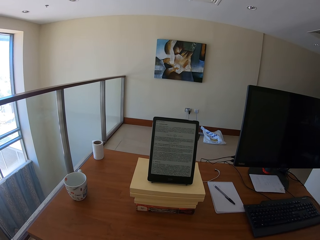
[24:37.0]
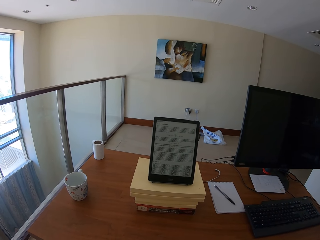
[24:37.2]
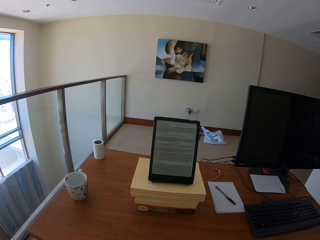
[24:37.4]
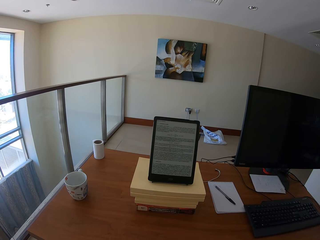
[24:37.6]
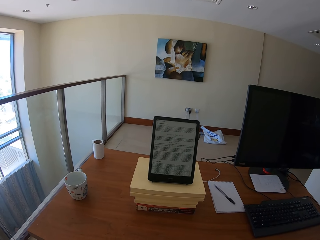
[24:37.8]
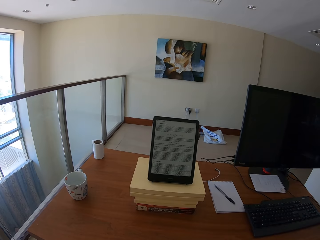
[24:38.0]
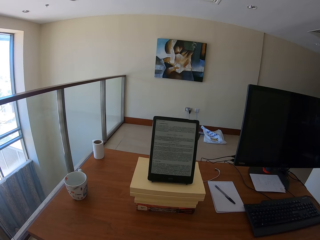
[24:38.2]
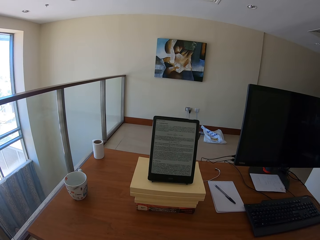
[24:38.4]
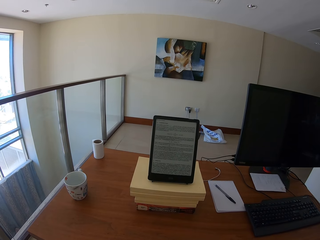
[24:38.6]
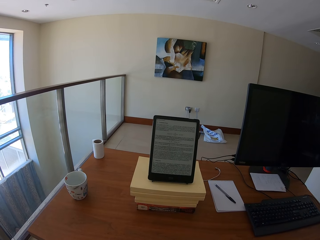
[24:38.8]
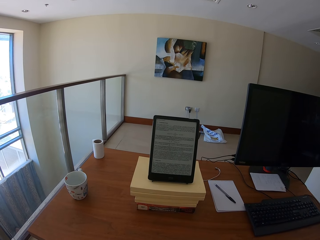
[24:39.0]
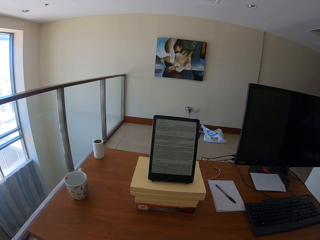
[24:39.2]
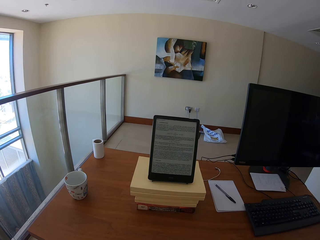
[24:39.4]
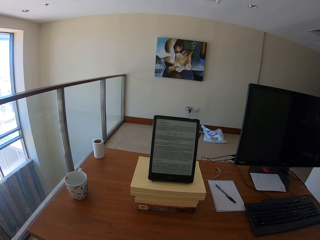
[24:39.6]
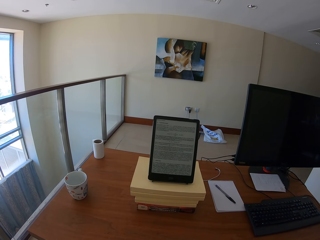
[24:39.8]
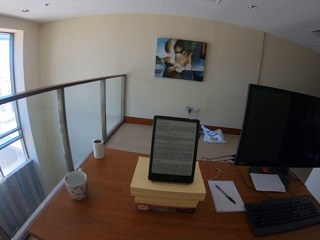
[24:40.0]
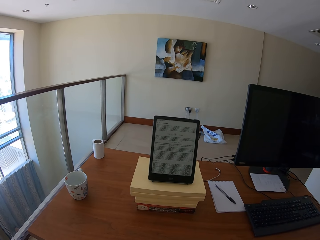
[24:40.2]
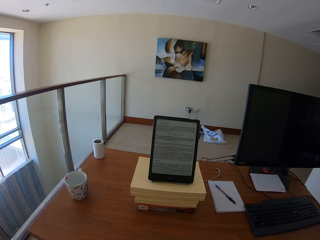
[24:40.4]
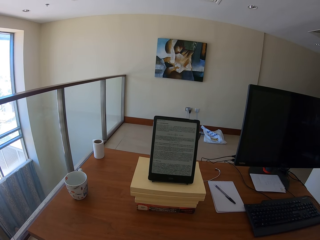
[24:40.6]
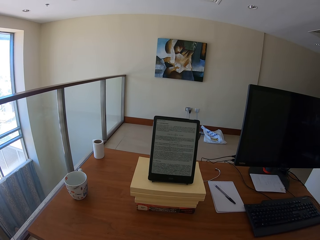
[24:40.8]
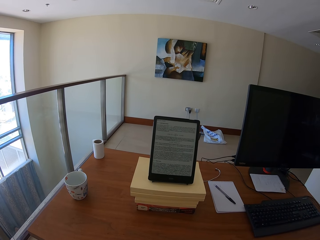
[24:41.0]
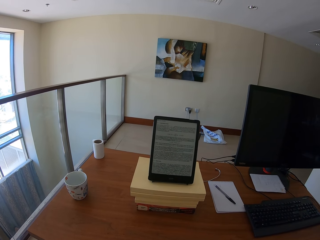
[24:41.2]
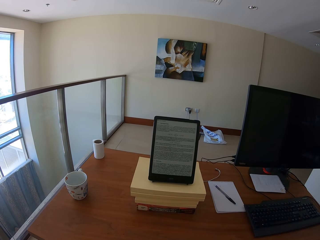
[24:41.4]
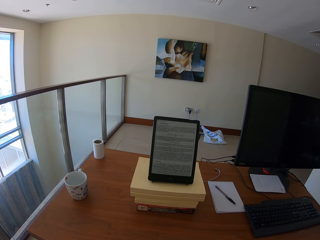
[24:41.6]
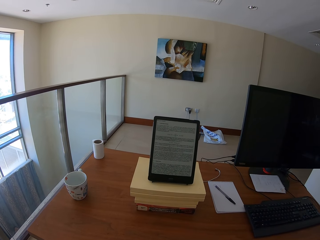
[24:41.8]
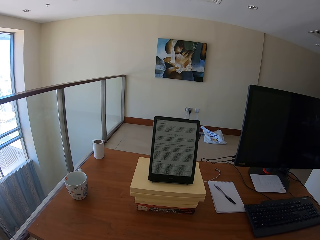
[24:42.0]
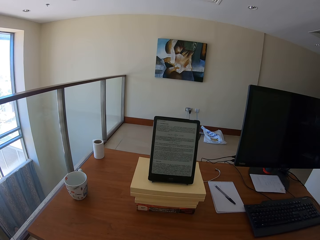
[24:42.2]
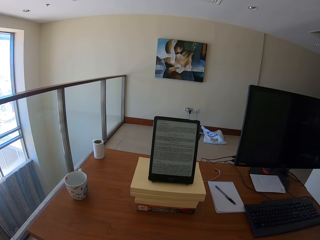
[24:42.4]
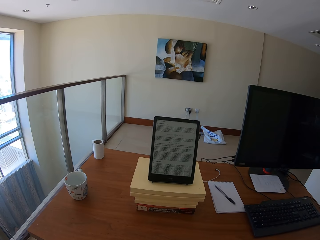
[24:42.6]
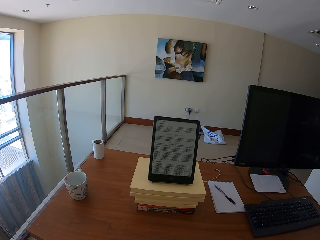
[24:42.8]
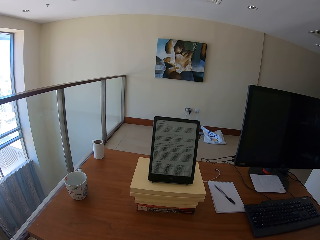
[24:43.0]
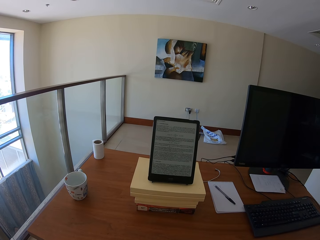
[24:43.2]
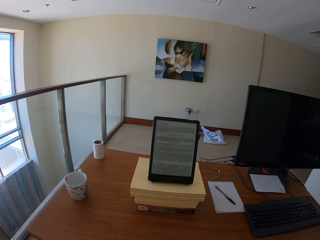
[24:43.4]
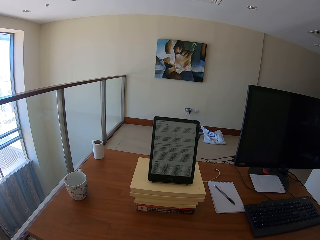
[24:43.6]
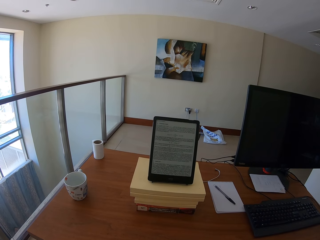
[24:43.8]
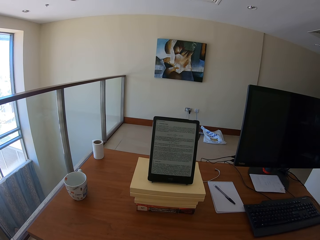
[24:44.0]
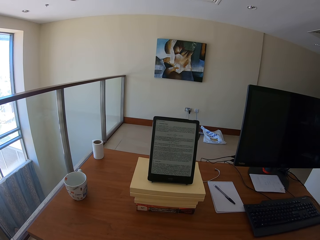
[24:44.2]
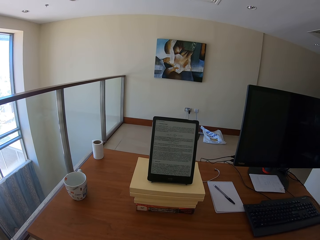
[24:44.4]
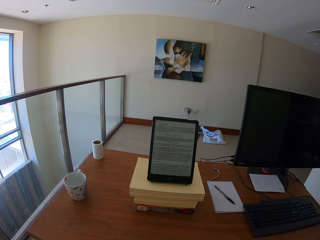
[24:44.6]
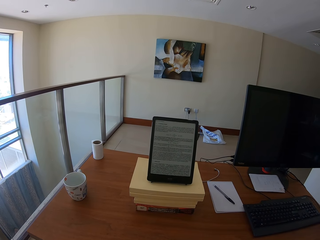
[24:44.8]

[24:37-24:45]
The camera wearer looks at the tablet.

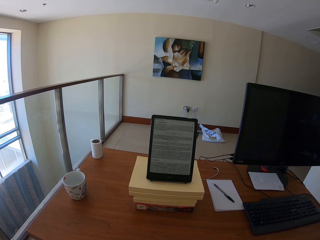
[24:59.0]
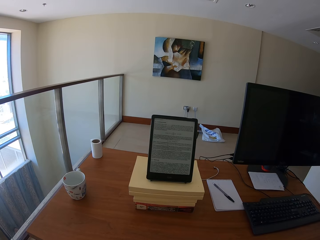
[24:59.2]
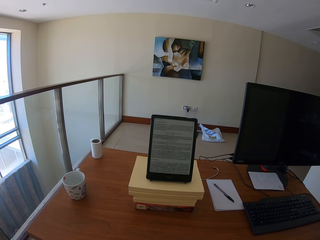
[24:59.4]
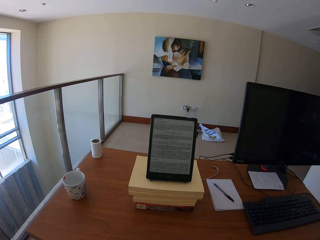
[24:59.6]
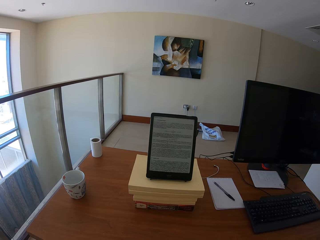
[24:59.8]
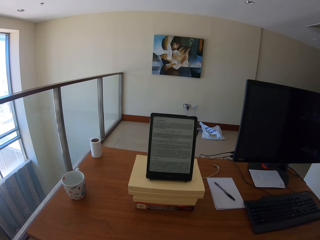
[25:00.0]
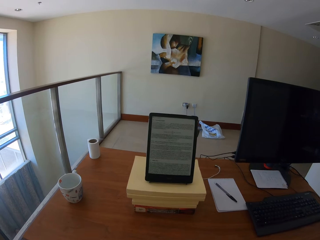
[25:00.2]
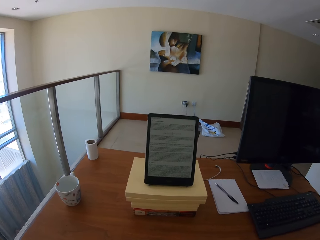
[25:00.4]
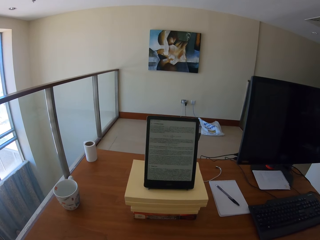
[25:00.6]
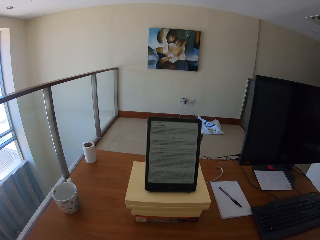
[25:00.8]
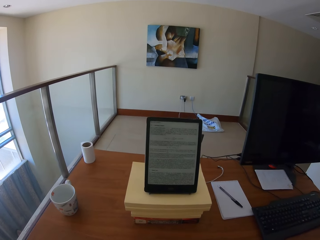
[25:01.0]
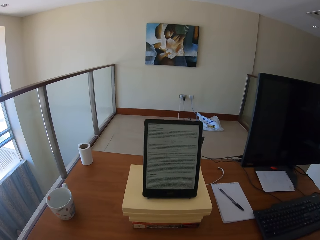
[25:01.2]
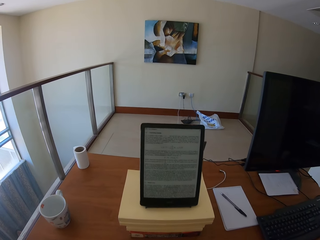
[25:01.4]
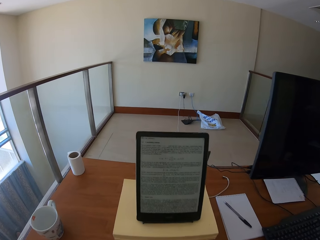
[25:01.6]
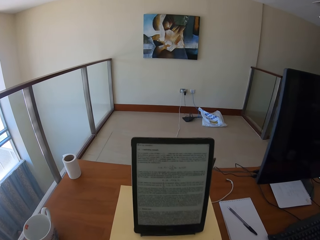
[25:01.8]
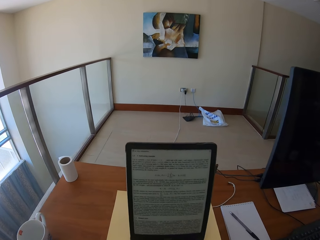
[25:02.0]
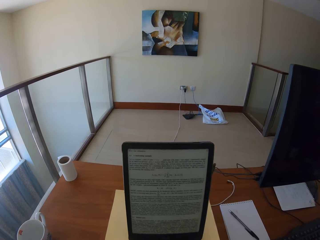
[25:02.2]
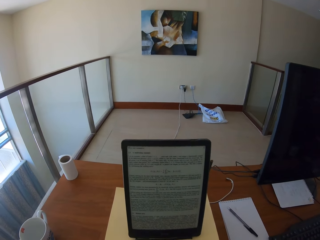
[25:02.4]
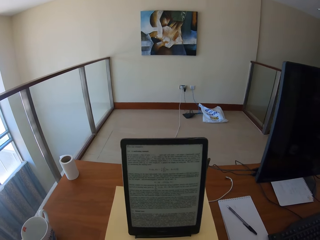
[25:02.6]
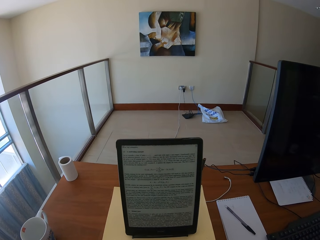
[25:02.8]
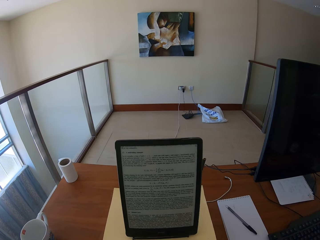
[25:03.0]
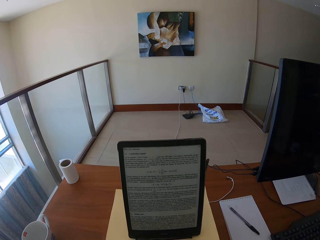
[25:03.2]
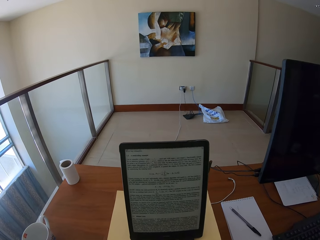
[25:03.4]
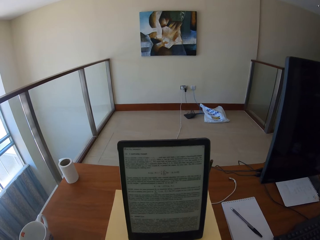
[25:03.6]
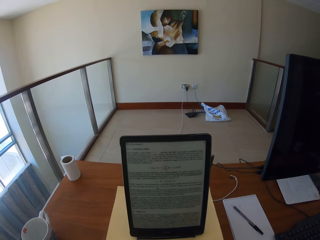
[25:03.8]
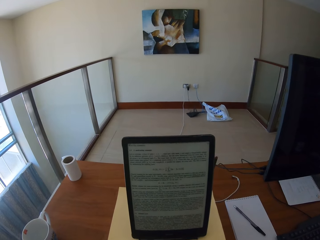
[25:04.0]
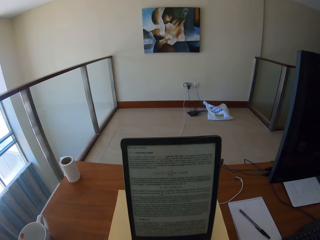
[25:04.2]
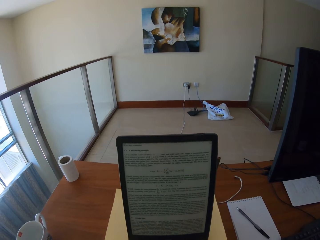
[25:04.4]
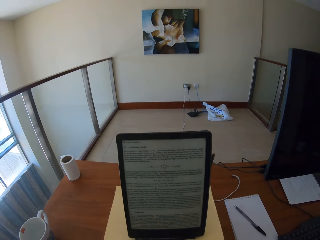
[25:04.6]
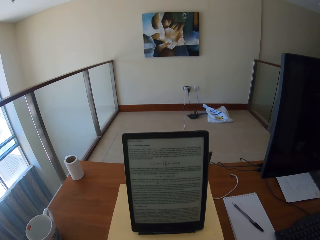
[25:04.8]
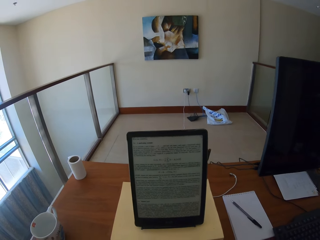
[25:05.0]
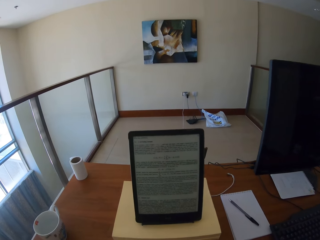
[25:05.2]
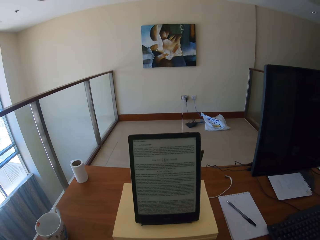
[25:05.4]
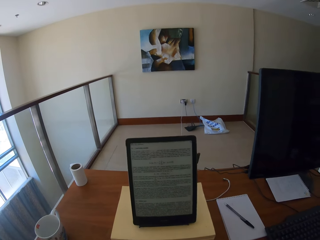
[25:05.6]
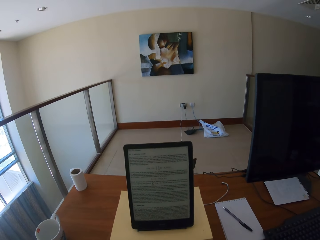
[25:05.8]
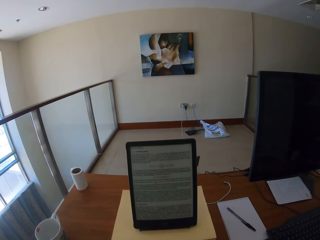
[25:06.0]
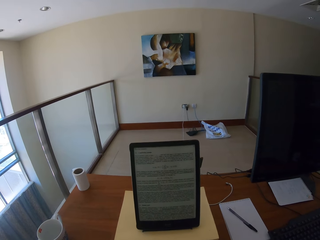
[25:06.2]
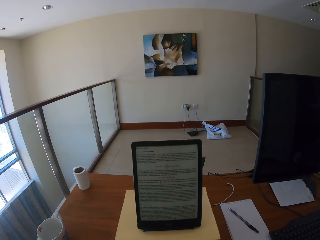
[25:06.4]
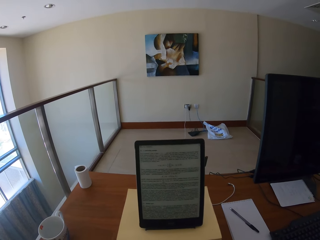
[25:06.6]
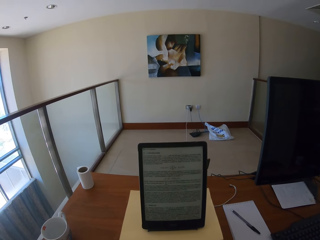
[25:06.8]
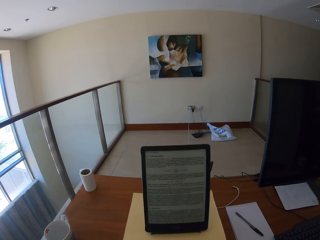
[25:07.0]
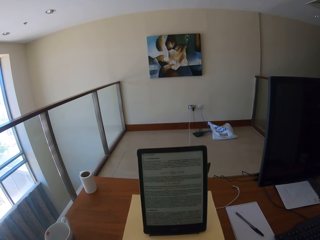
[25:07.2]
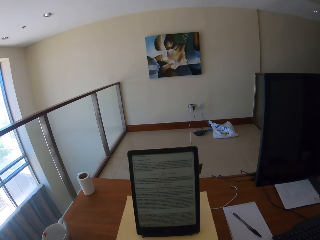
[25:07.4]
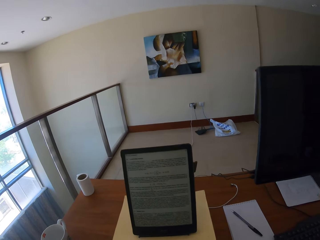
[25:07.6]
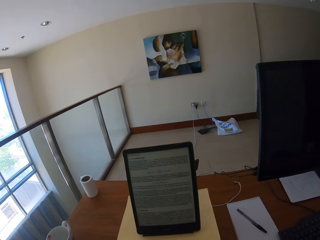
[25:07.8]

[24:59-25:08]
The camera wearer moves closer to the tablet or iPad.

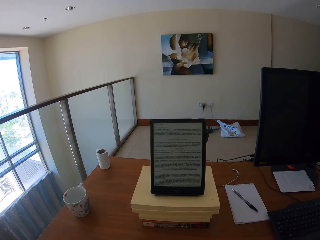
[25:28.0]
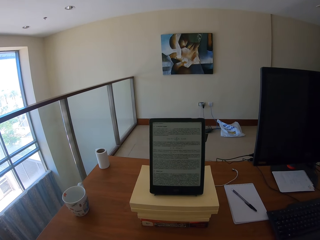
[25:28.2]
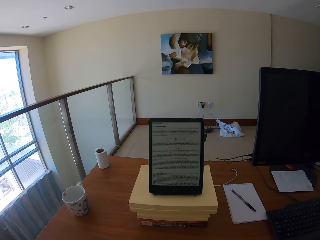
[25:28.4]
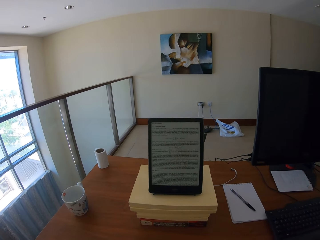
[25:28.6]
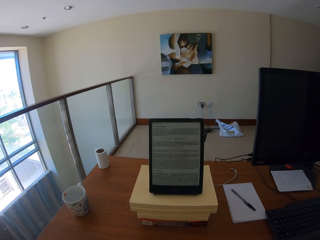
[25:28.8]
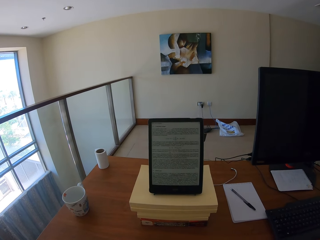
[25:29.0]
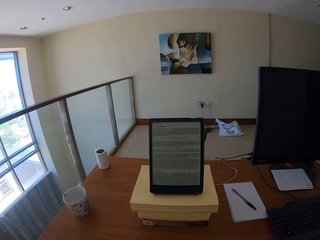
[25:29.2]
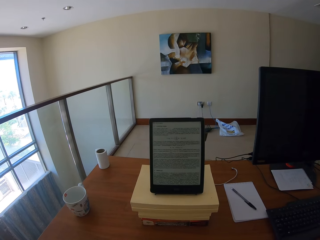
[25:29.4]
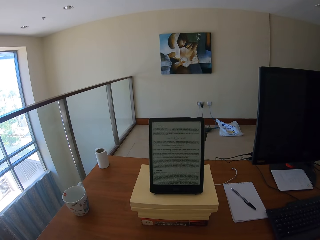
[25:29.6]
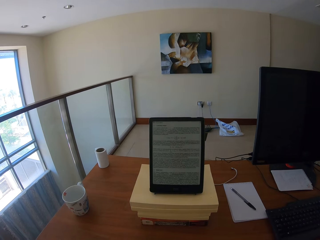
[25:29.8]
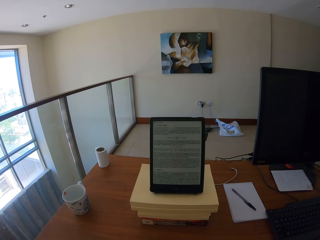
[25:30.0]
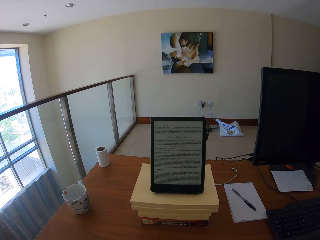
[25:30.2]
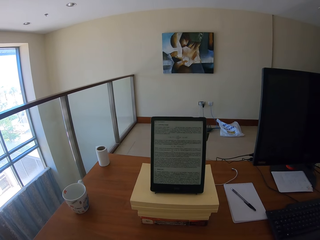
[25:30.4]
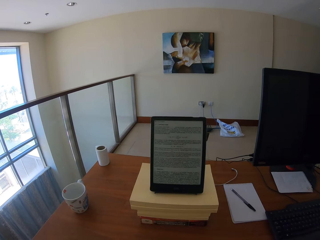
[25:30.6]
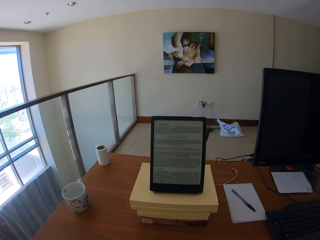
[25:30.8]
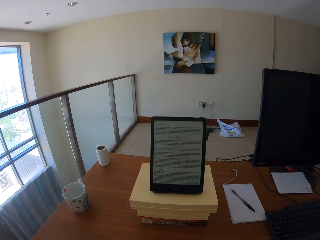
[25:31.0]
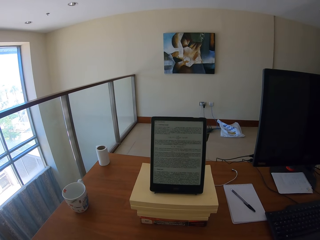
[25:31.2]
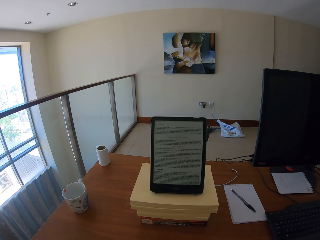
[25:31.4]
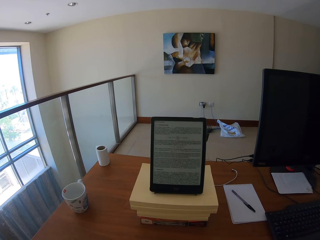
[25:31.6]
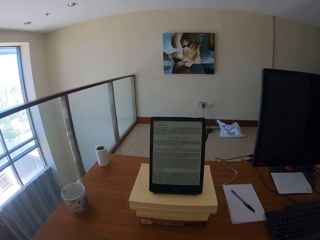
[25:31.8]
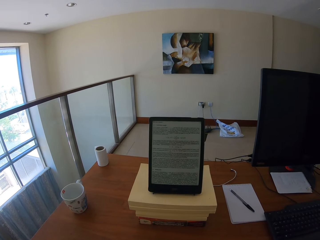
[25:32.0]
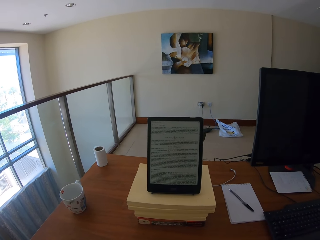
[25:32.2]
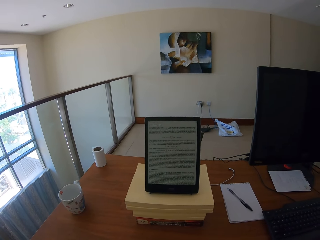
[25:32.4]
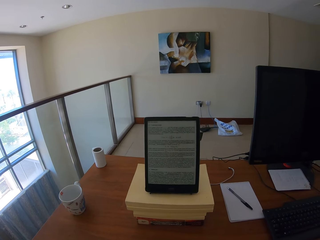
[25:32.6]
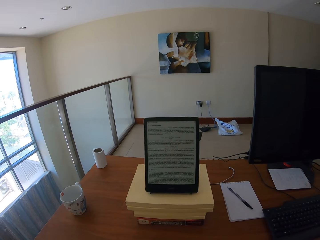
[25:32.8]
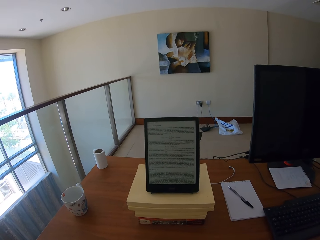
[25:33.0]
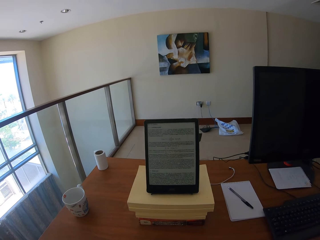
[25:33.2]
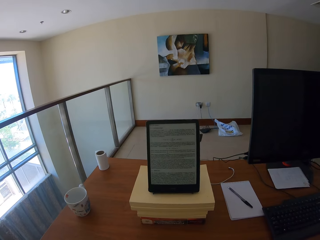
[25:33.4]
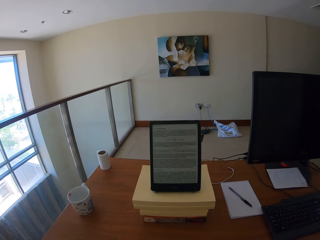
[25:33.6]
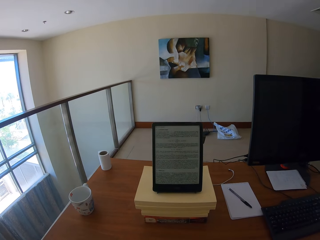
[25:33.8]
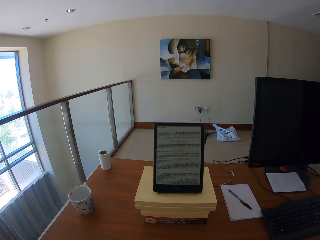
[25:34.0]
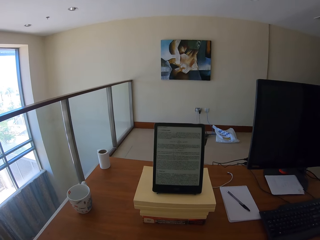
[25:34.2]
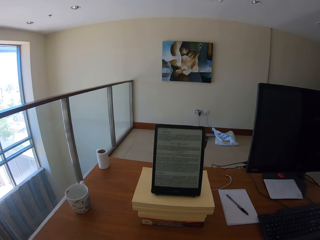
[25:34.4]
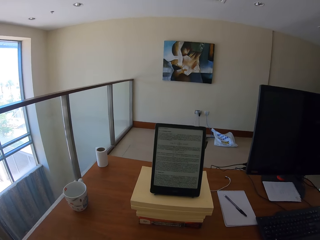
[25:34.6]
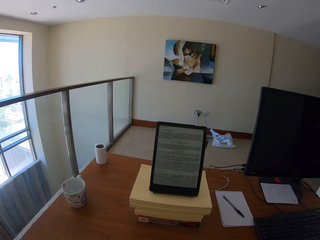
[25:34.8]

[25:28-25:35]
The camera wearer looks around.
